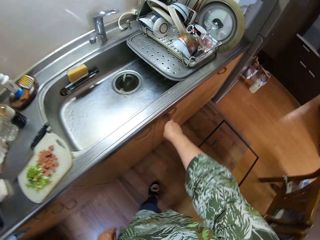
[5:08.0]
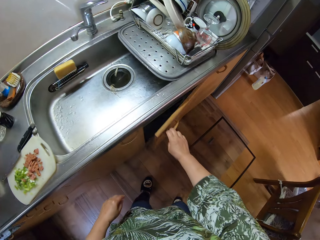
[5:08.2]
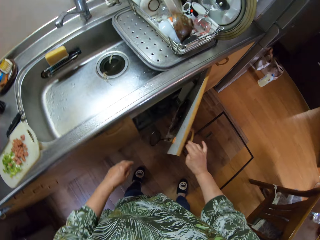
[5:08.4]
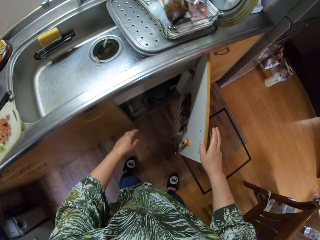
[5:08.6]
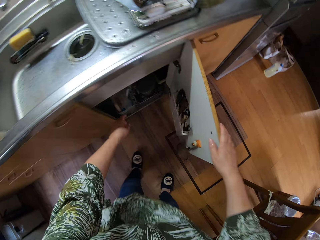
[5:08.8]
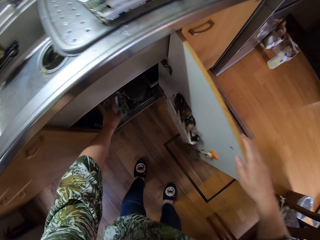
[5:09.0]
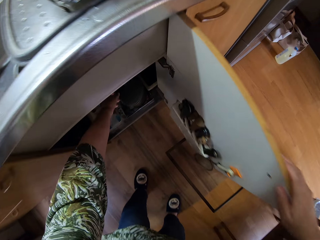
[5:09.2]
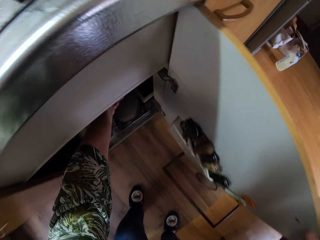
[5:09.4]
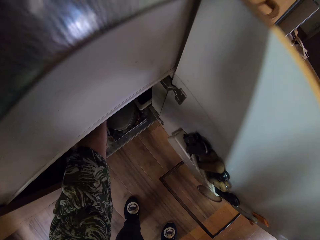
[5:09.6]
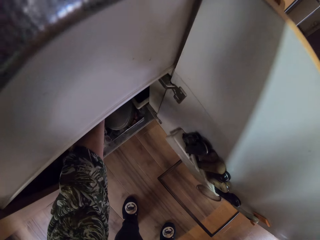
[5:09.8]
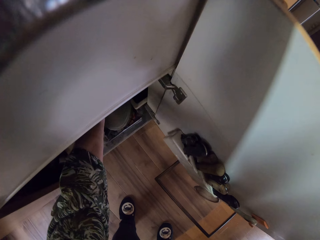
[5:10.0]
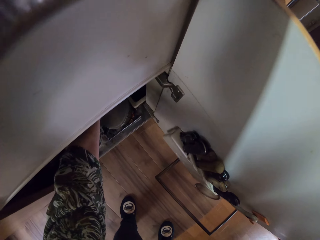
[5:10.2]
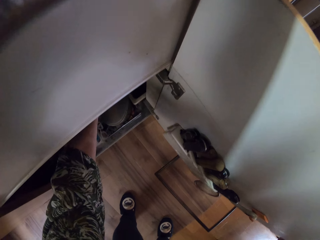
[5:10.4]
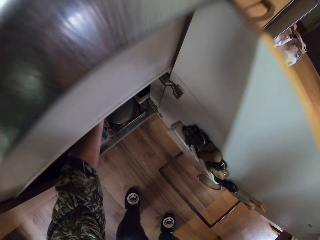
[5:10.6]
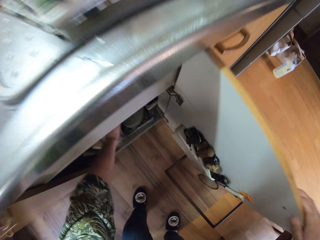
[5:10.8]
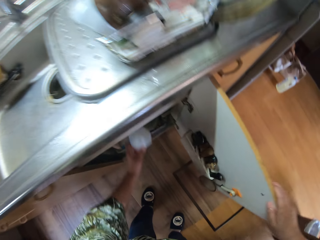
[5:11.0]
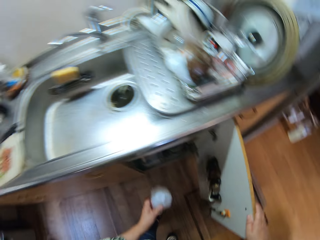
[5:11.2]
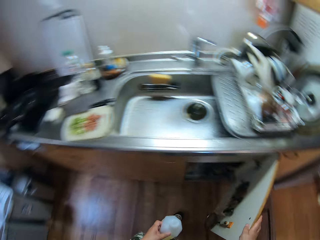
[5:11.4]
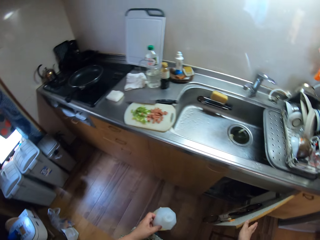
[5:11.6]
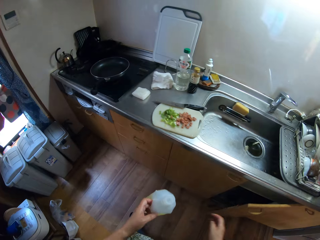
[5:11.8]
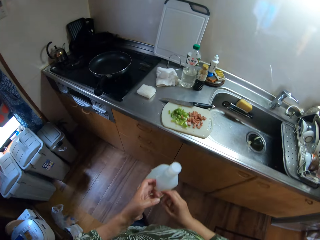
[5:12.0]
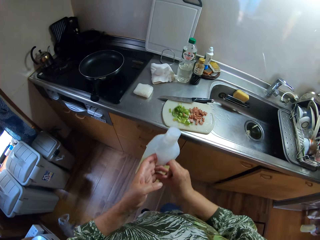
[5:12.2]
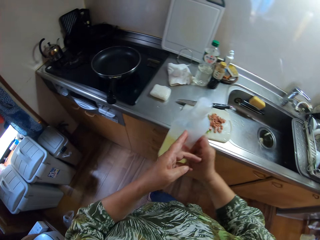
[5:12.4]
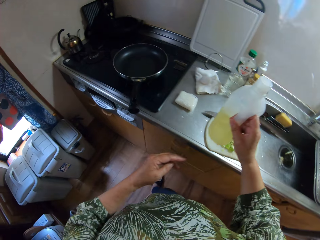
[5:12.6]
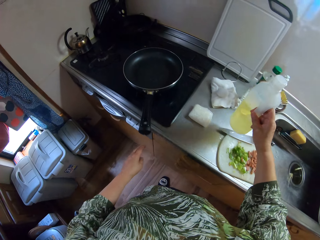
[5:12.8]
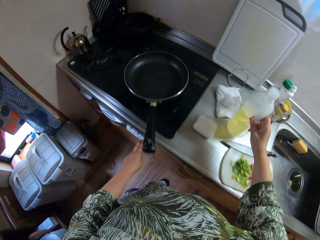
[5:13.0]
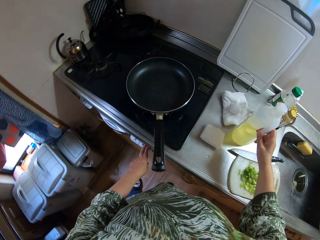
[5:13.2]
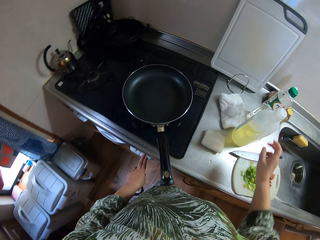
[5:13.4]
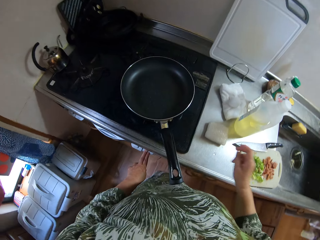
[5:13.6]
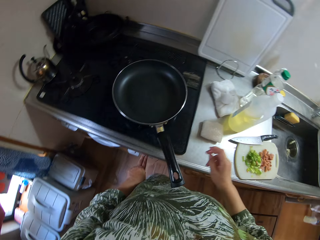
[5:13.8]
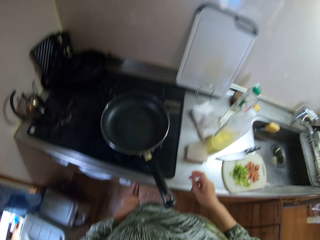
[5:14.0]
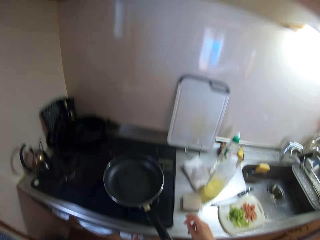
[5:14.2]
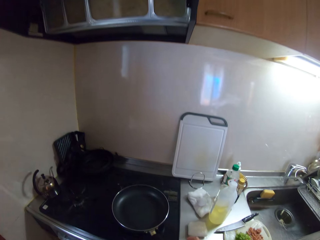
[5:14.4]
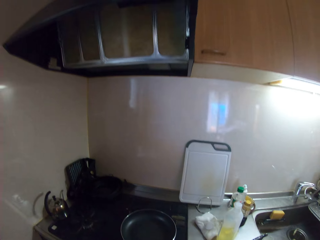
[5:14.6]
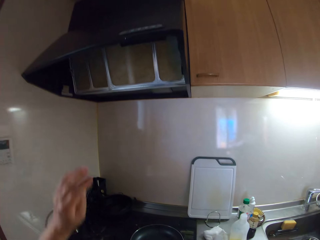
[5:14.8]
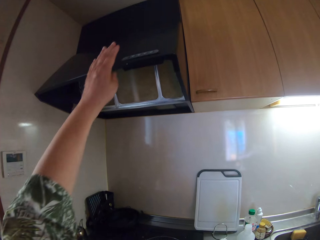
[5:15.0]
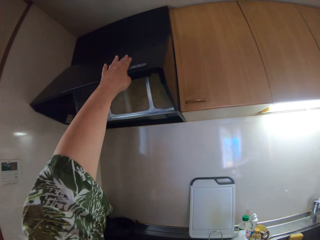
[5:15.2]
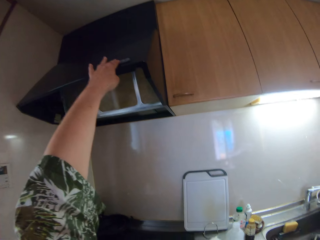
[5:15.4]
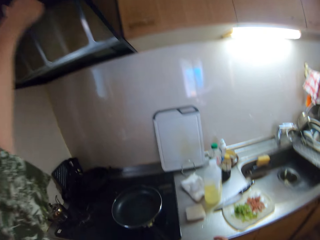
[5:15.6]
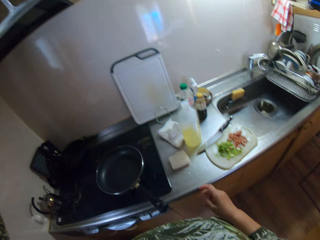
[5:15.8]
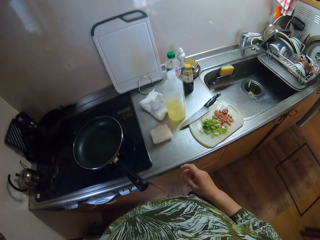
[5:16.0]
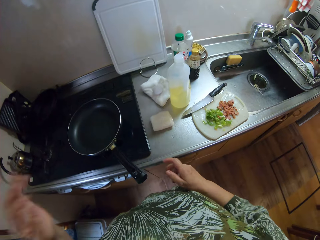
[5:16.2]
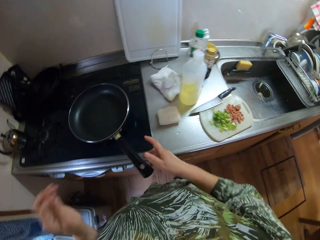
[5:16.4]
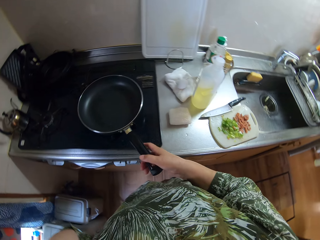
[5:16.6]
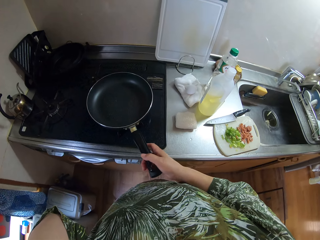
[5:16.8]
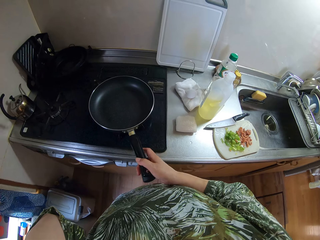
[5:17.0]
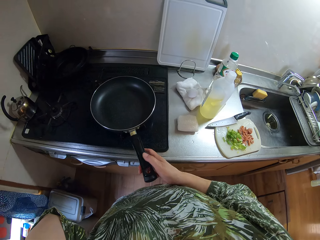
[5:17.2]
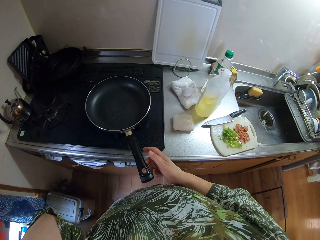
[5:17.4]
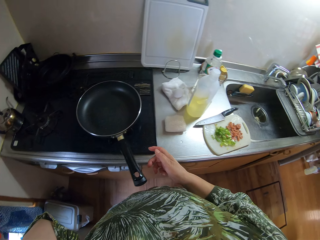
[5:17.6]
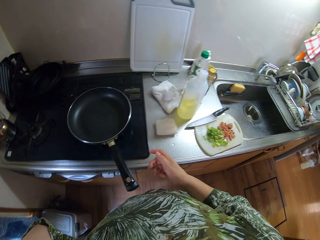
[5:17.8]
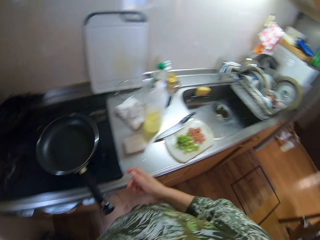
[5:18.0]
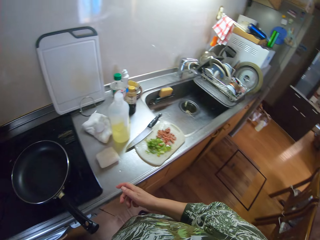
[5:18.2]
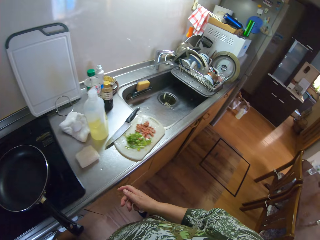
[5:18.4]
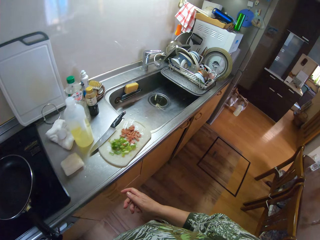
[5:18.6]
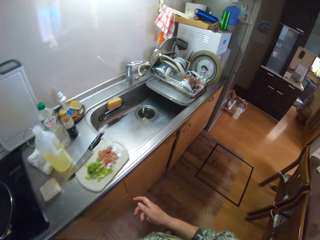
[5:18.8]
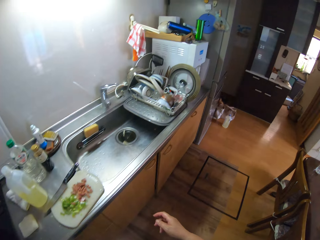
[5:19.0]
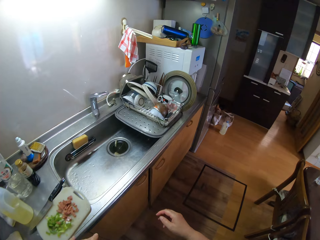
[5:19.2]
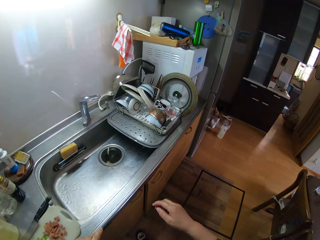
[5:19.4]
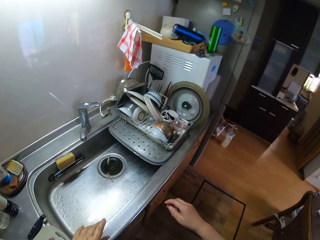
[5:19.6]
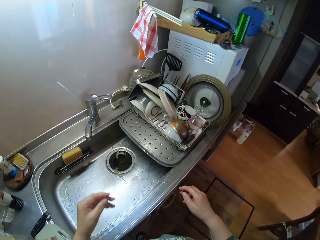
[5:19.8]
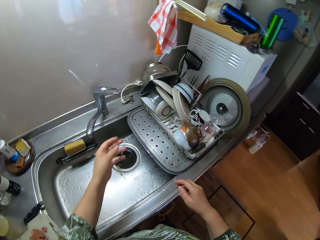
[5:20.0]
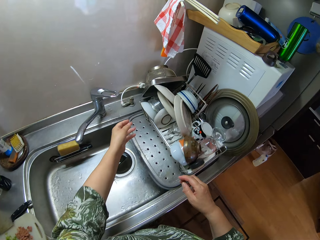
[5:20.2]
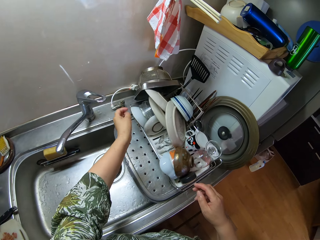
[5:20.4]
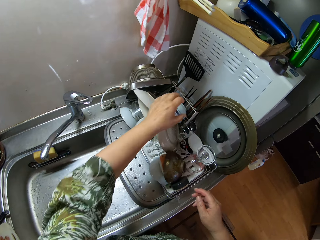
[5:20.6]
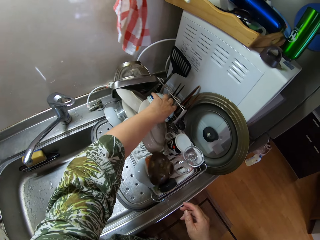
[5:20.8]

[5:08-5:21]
The camera wearer walks towards the cabinet. She opens the cabinet. She picks up the cooking oil. She closes the cabinet. She walks towards the cooker. She places the cooking oil beside the sink. She switches on the cooker. She lifts her hand. She holds the pan. She looks in the kitchen. She leaves the pan. She walks towards the sink.

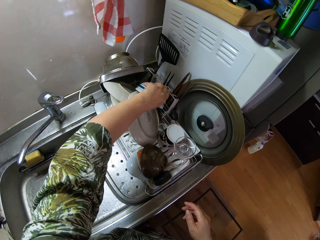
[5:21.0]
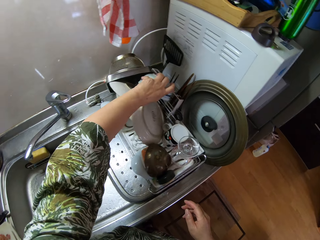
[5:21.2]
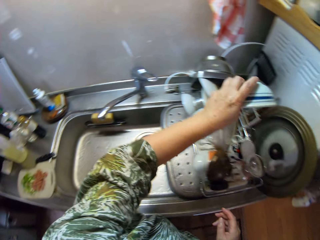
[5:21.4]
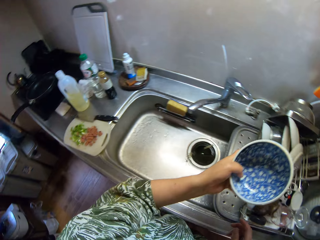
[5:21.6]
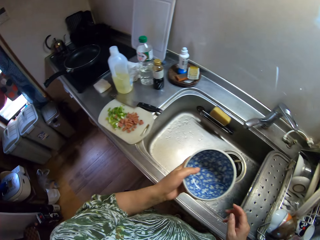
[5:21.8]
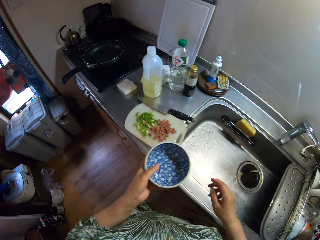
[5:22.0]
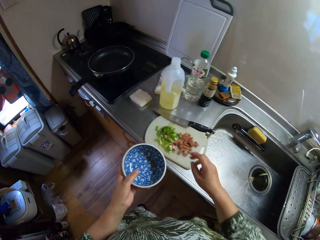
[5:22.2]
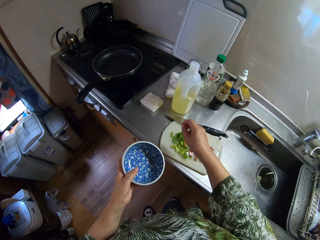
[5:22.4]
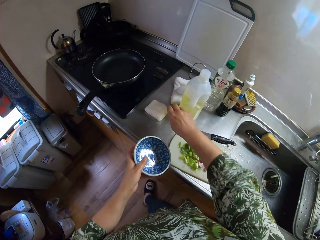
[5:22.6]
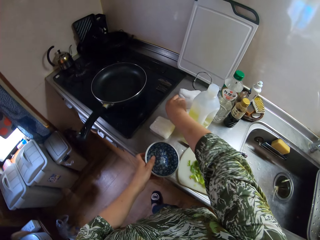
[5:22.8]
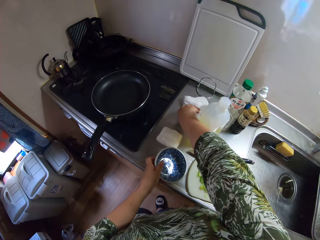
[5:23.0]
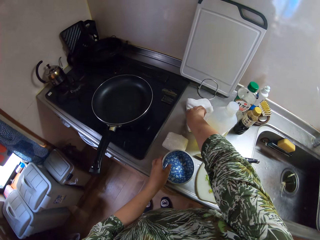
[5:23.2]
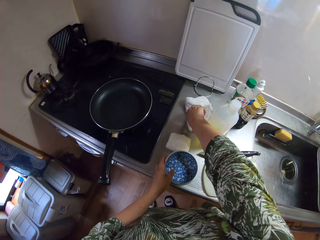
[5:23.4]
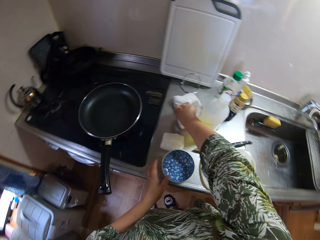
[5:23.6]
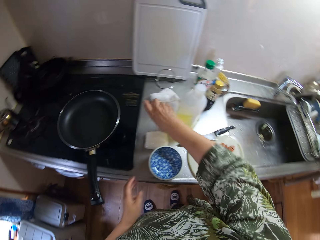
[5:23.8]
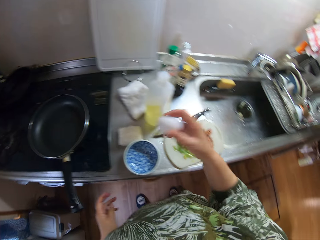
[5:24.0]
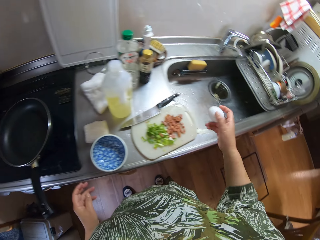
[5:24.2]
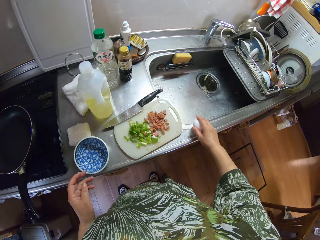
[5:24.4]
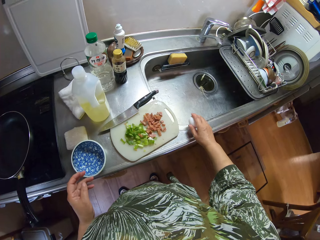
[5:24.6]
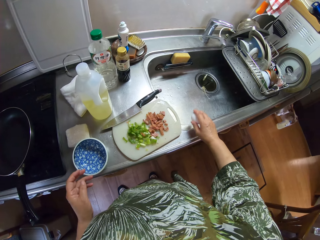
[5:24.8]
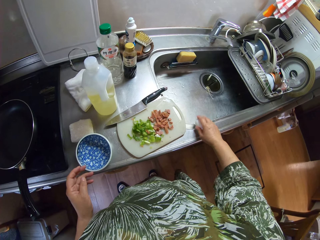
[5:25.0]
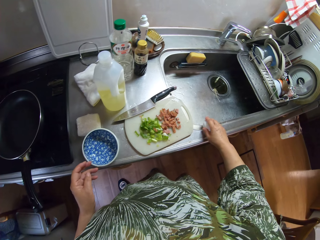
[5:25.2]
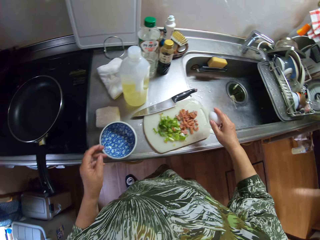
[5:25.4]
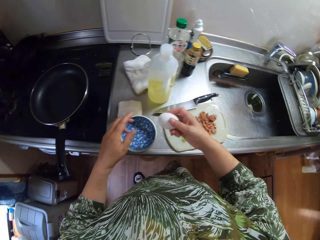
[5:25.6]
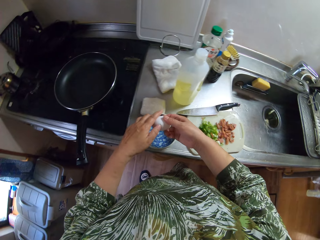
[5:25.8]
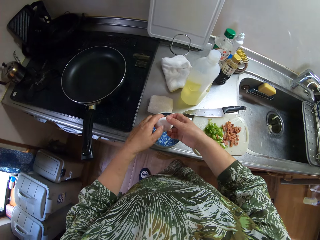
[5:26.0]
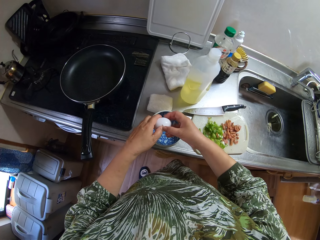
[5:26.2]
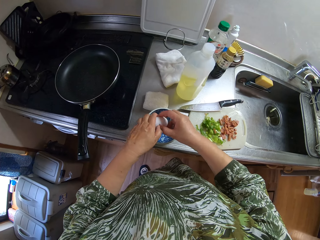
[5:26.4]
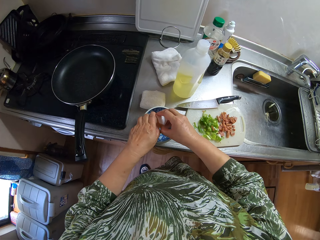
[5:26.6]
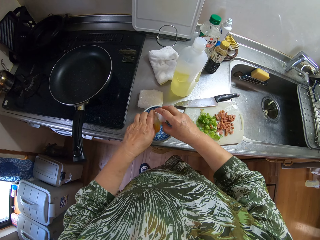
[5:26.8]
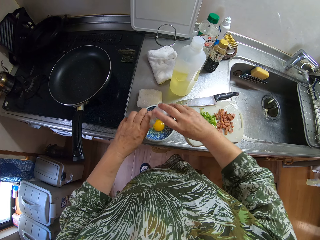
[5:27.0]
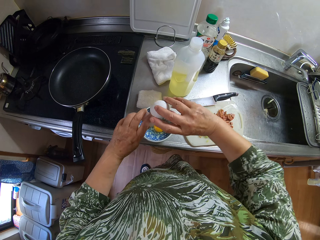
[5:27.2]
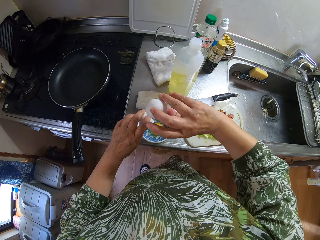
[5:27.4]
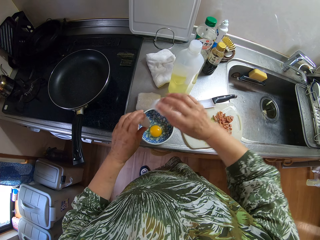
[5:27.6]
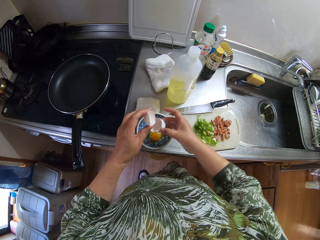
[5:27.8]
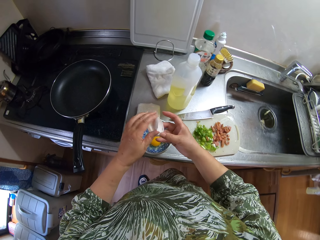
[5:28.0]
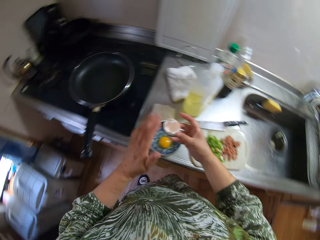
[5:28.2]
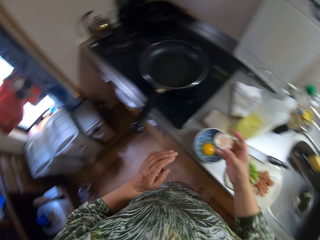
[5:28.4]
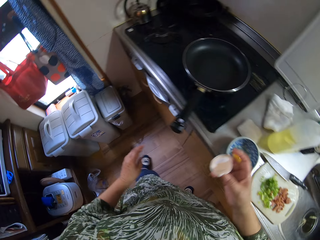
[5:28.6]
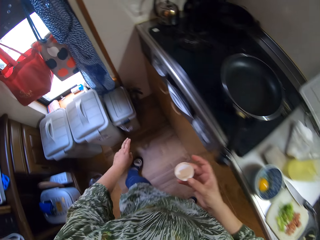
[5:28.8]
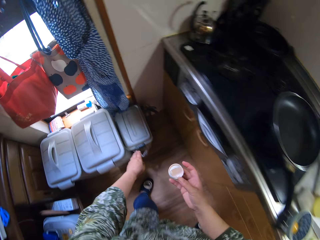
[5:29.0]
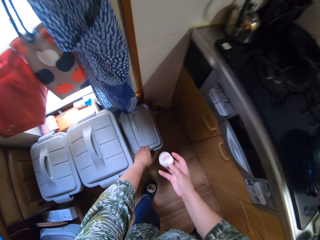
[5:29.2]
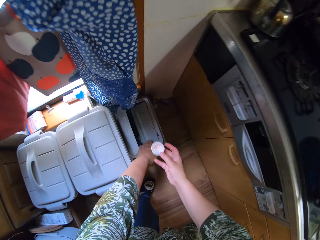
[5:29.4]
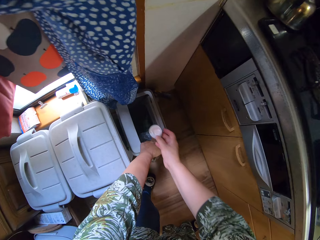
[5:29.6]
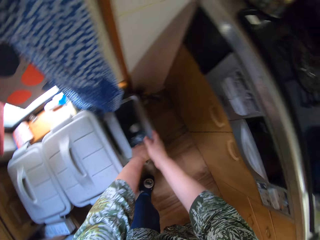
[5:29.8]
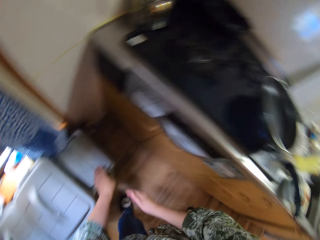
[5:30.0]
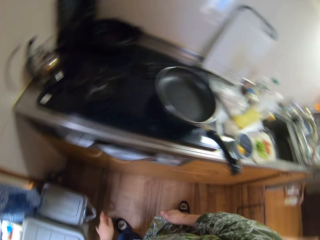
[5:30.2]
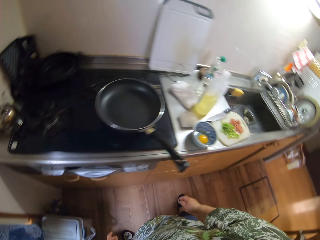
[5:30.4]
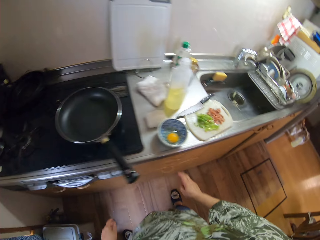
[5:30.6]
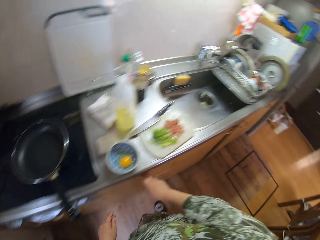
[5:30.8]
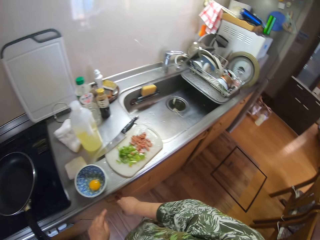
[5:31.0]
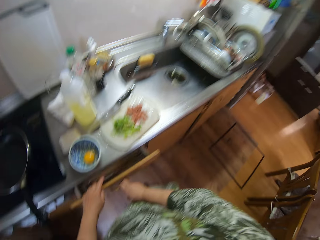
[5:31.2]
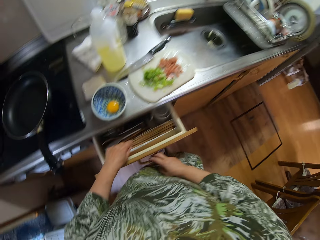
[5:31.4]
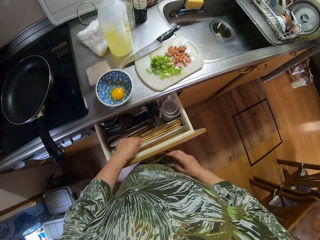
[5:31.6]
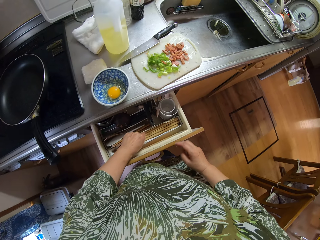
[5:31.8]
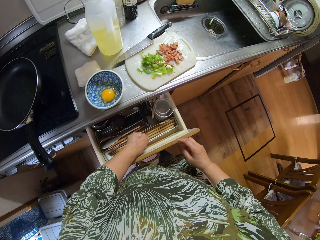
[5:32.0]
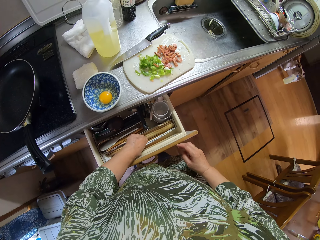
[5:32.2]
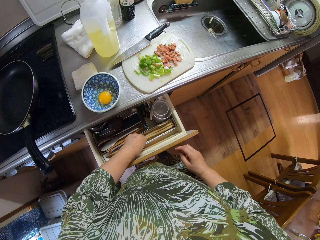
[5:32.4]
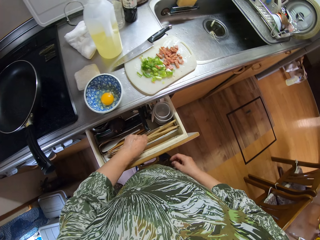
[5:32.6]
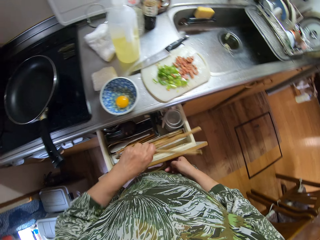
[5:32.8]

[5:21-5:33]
The camera wearer picks up a bowl. They place the bowl beside the cooker. They pick up the egg. They break the egg on the sink. They pour the egg on the bowl. They throw the egg shells in the trash can. They open the drawer. They pick up chopsticks from the drawer.
